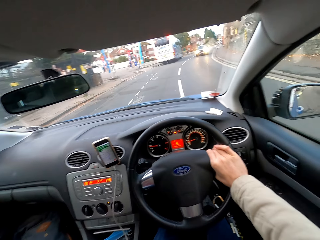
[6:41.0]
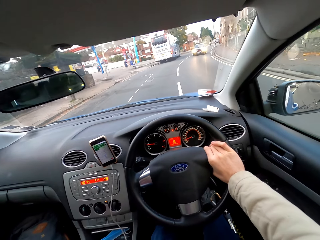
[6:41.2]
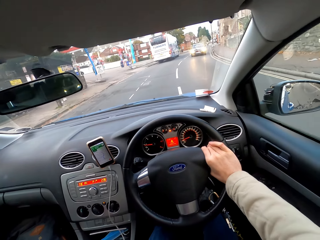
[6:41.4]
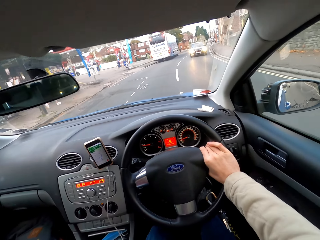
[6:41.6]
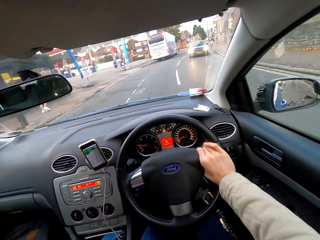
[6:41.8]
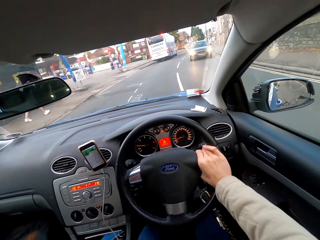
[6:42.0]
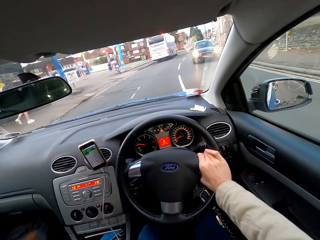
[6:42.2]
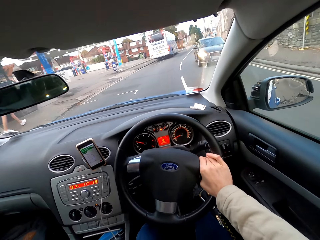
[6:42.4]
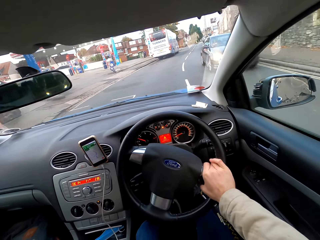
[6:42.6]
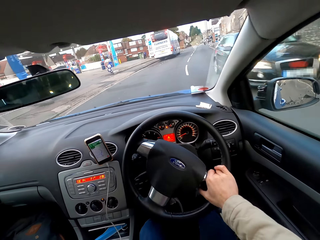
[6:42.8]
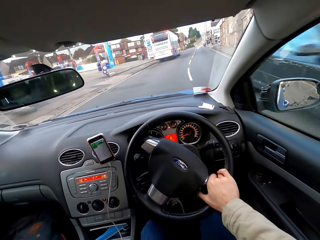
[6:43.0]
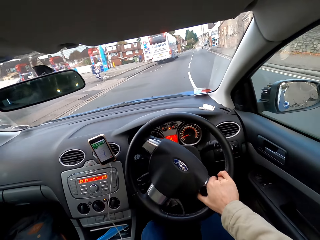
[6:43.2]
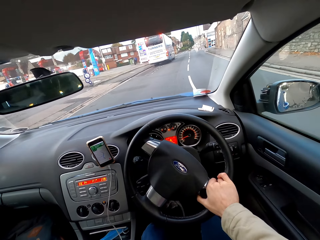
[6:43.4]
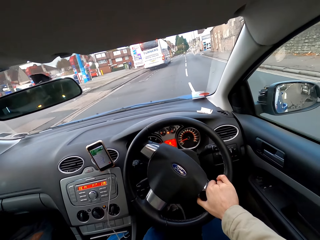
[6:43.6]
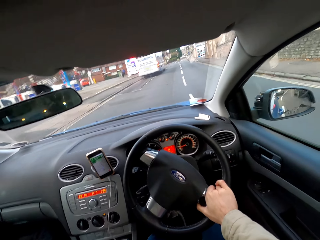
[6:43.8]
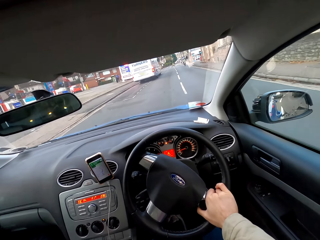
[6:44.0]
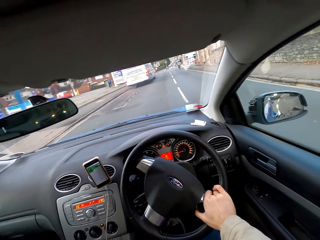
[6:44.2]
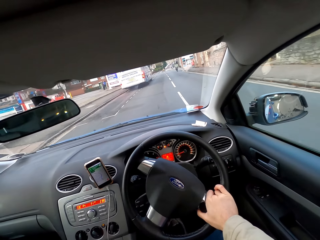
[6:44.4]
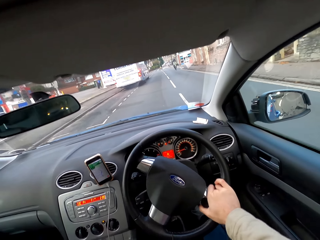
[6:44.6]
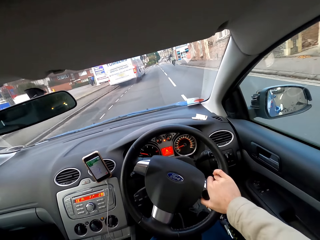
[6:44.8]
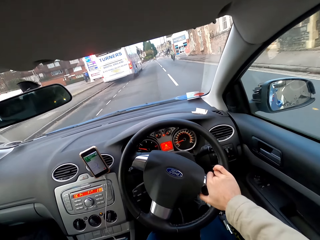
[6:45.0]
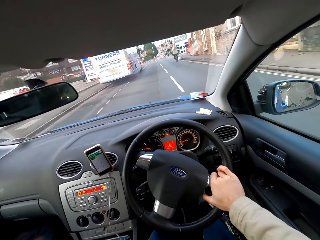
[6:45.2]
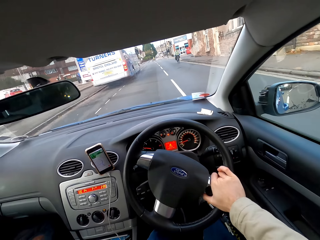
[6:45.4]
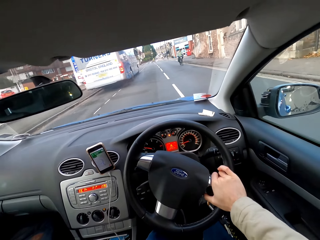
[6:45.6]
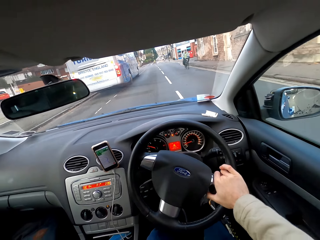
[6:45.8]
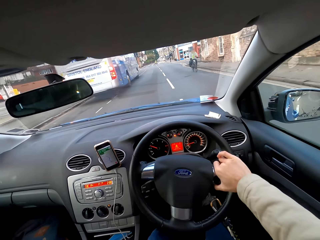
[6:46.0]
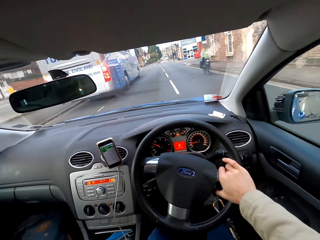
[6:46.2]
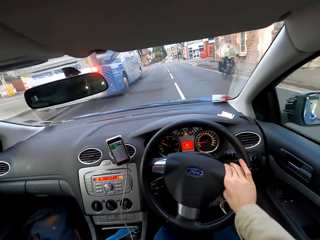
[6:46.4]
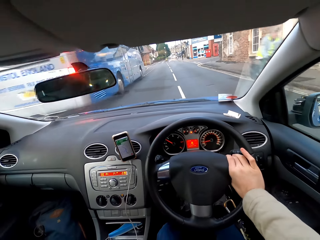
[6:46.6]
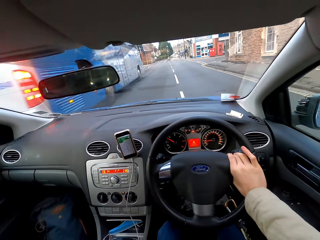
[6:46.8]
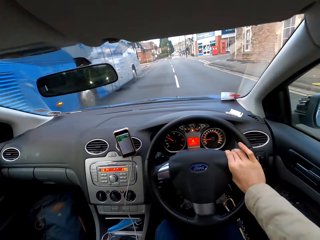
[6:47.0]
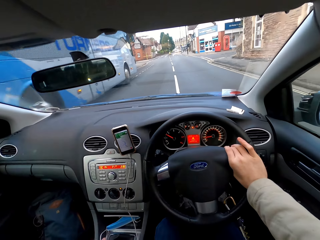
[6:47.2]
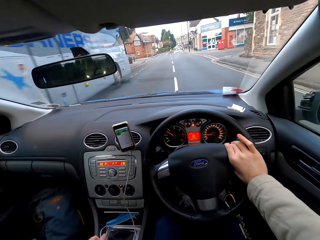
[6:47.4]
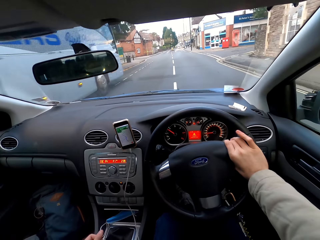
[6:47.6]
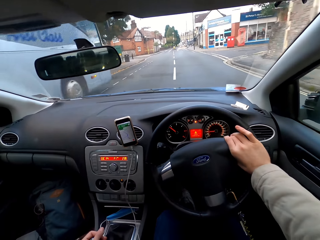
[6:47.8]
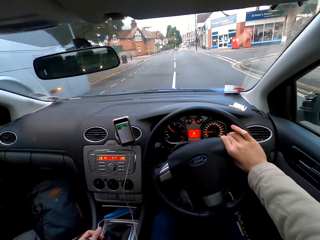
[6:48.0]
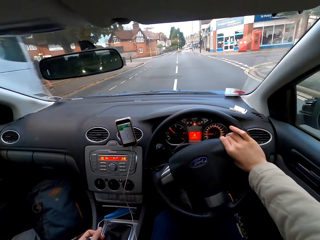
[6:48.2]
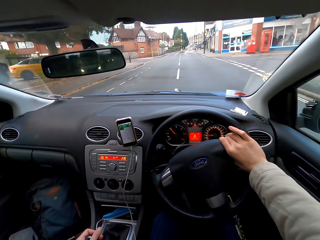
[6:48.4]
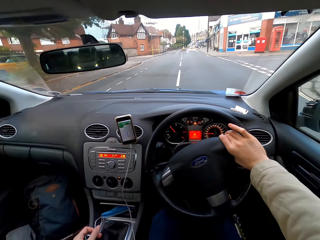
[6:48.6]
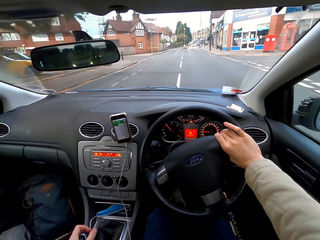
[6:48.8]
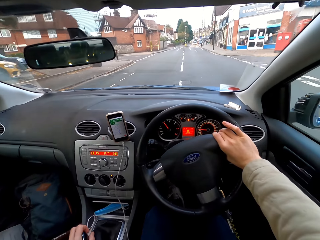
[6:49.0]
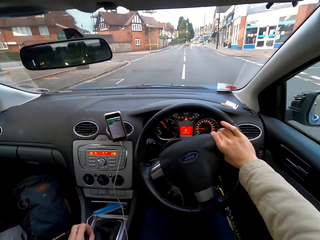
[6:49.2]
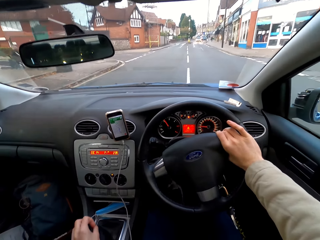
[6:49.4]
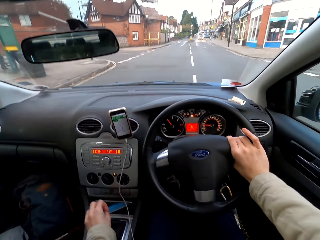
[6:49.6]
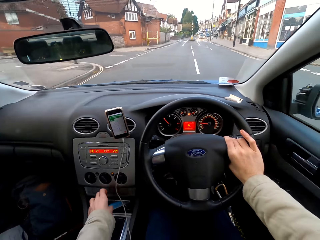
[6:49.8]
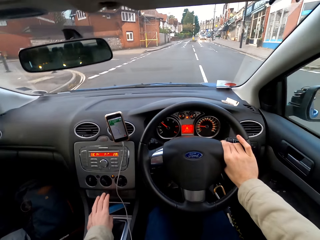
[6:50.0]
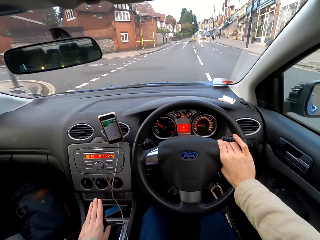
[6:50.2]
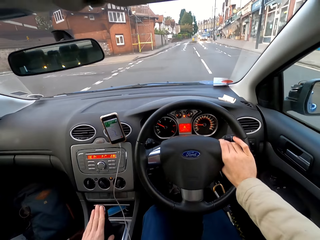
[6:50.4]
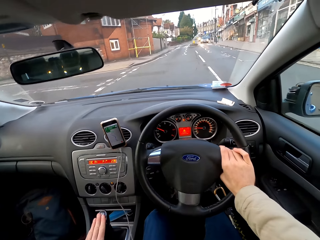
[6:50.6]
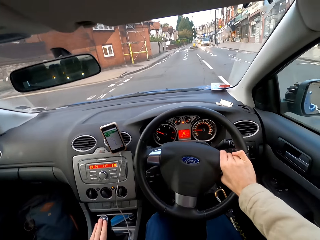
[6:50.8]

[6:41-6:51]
The camera wearer drives the car with his right hand past a car. A cyclist rides past the camera wearer.

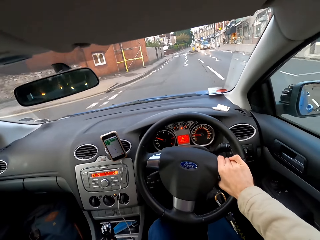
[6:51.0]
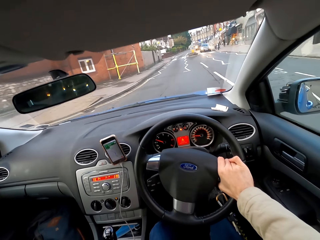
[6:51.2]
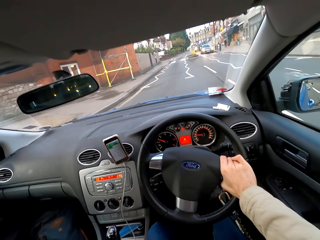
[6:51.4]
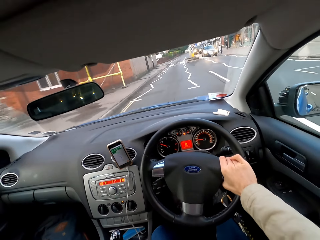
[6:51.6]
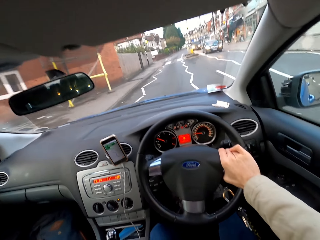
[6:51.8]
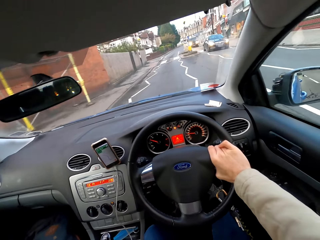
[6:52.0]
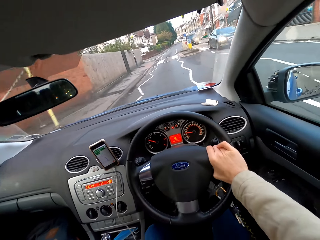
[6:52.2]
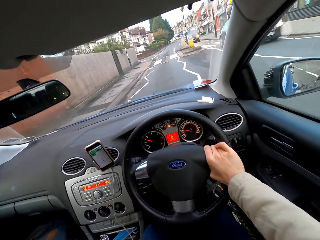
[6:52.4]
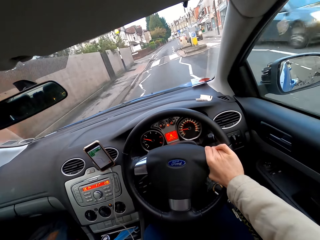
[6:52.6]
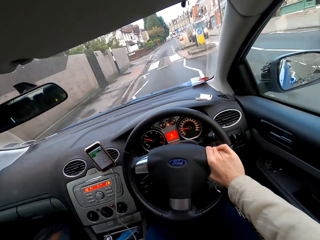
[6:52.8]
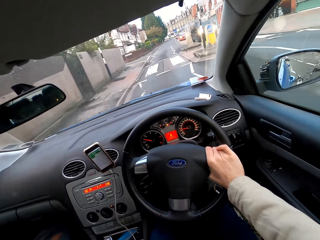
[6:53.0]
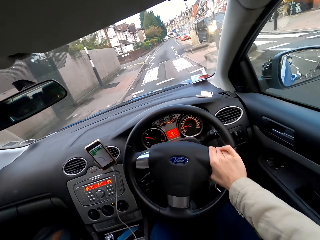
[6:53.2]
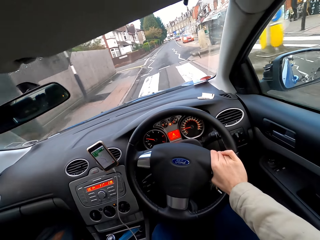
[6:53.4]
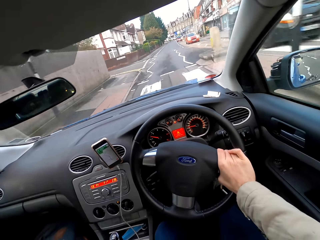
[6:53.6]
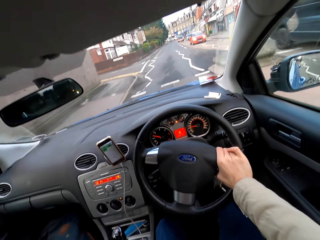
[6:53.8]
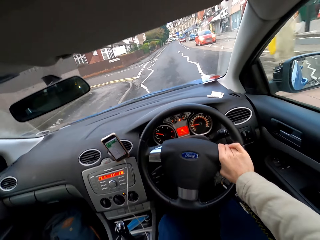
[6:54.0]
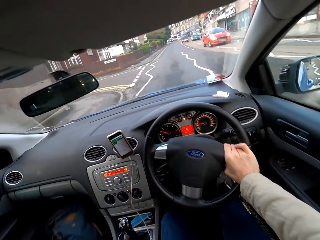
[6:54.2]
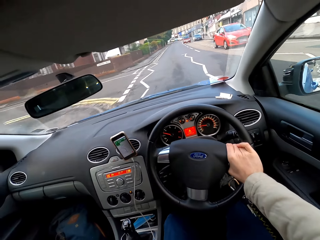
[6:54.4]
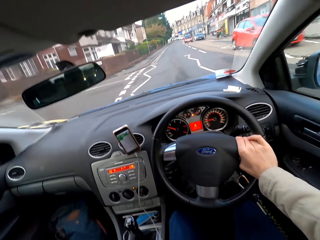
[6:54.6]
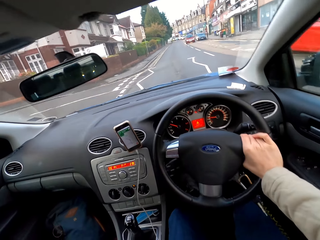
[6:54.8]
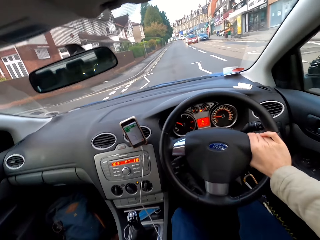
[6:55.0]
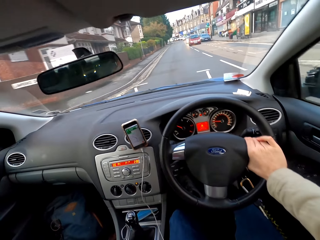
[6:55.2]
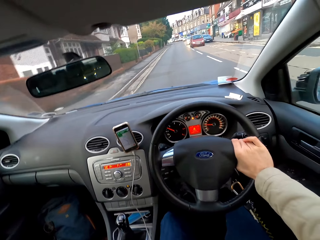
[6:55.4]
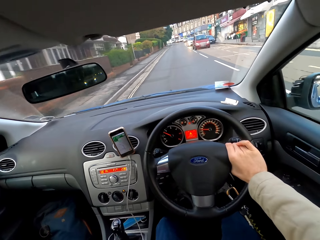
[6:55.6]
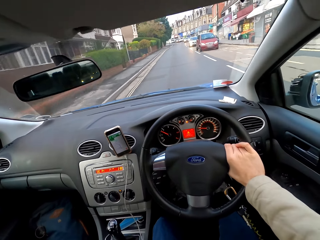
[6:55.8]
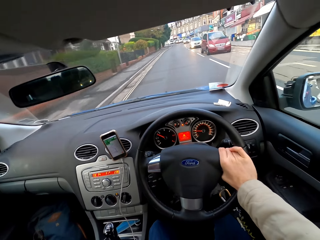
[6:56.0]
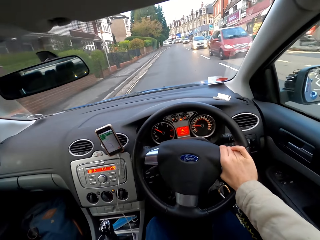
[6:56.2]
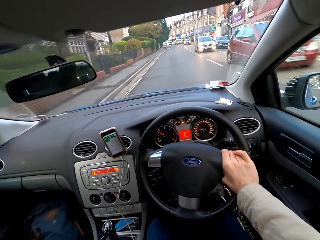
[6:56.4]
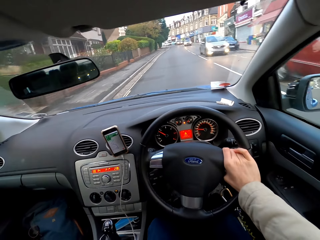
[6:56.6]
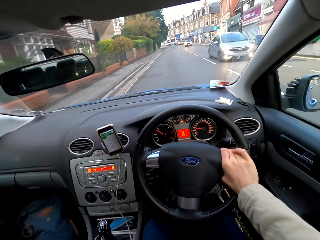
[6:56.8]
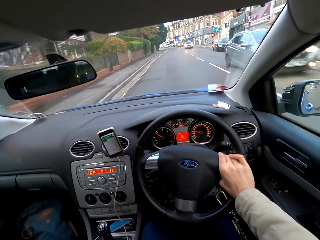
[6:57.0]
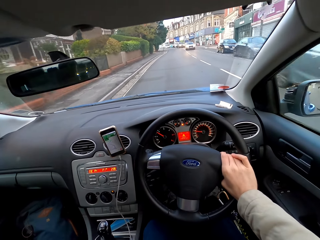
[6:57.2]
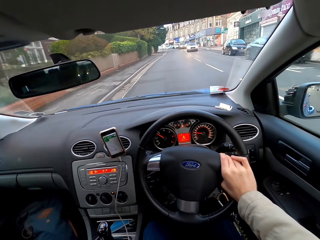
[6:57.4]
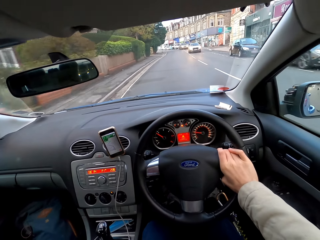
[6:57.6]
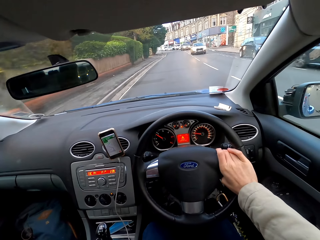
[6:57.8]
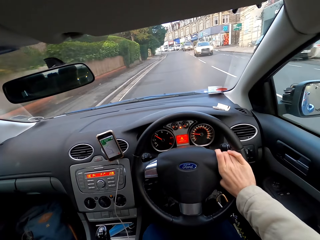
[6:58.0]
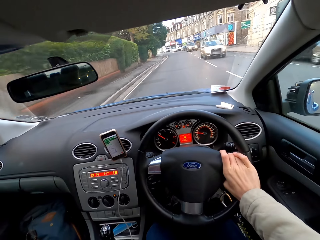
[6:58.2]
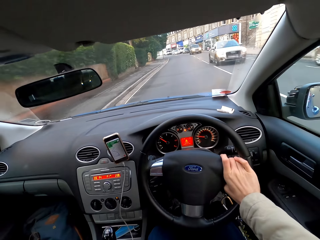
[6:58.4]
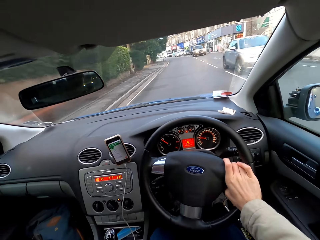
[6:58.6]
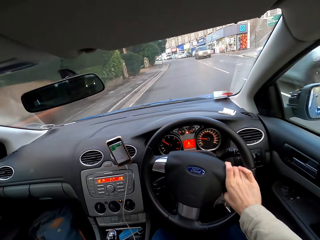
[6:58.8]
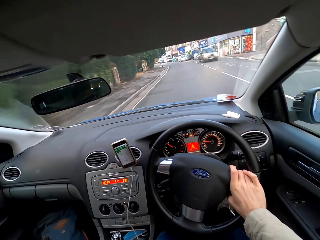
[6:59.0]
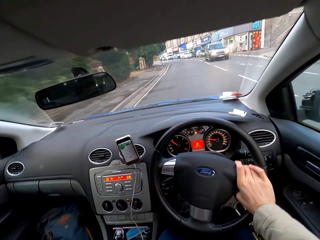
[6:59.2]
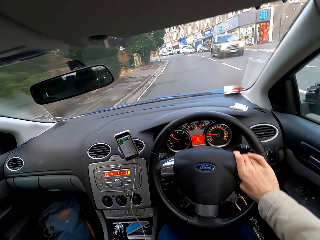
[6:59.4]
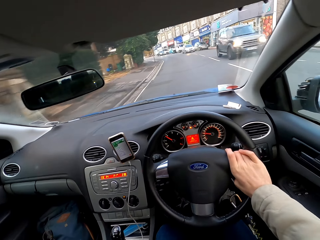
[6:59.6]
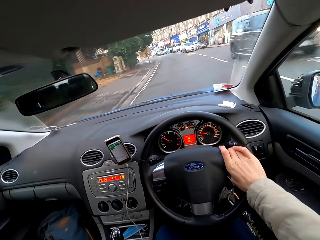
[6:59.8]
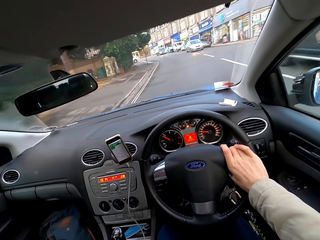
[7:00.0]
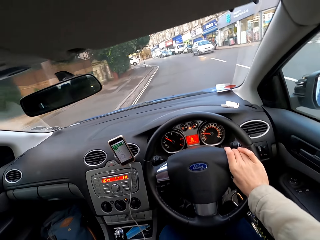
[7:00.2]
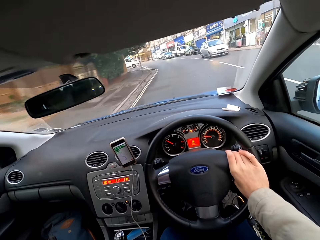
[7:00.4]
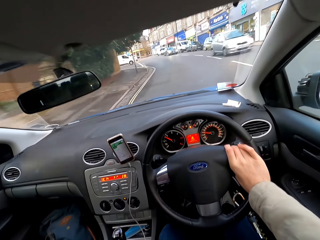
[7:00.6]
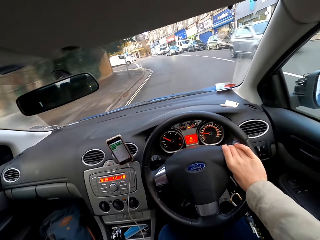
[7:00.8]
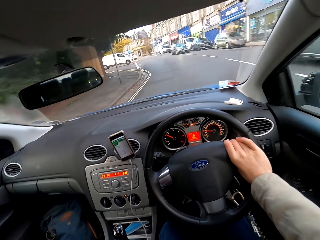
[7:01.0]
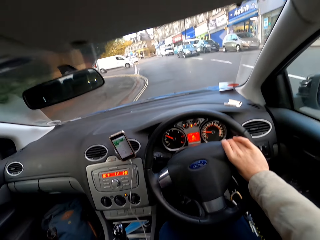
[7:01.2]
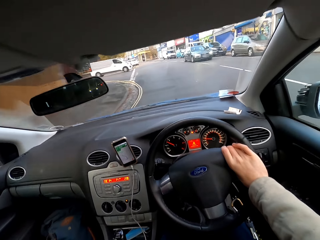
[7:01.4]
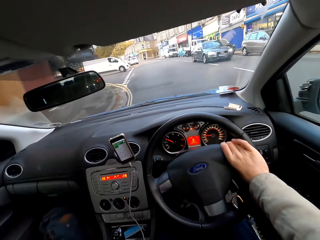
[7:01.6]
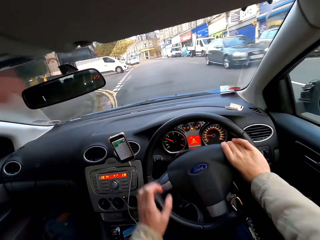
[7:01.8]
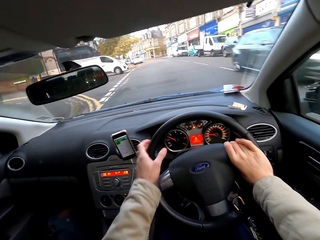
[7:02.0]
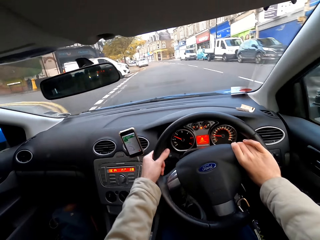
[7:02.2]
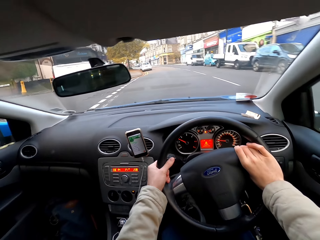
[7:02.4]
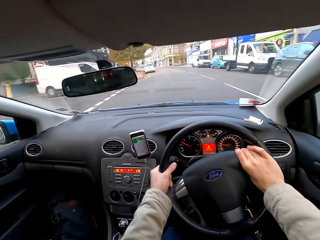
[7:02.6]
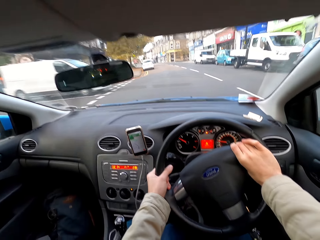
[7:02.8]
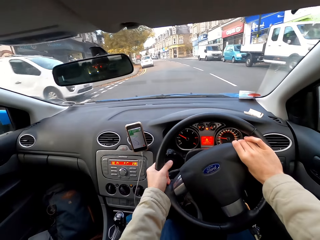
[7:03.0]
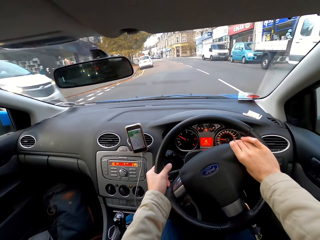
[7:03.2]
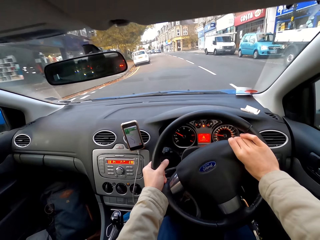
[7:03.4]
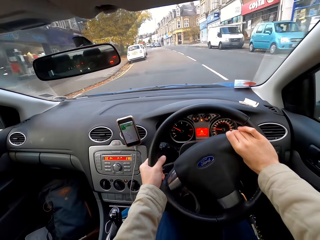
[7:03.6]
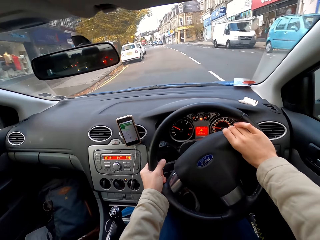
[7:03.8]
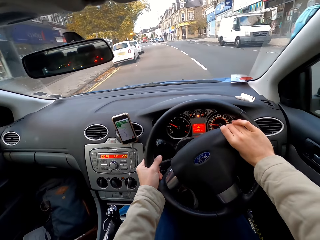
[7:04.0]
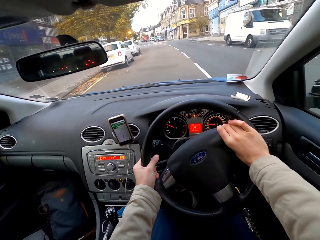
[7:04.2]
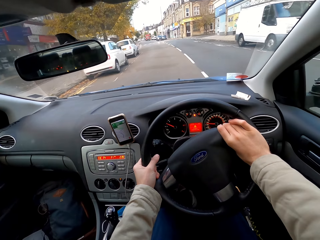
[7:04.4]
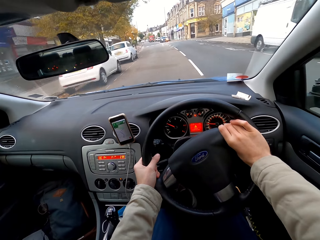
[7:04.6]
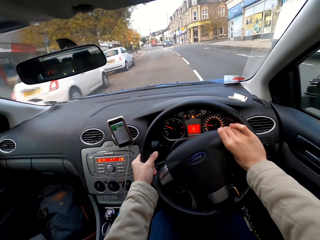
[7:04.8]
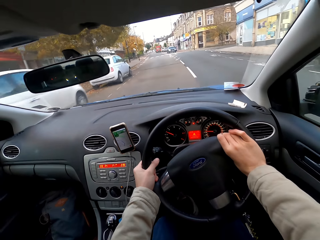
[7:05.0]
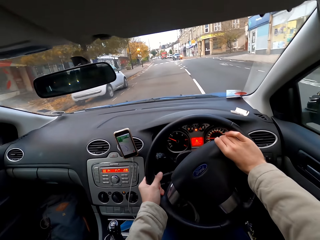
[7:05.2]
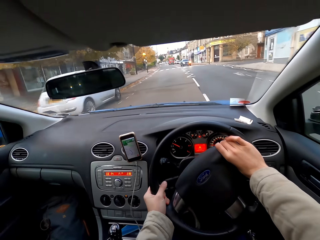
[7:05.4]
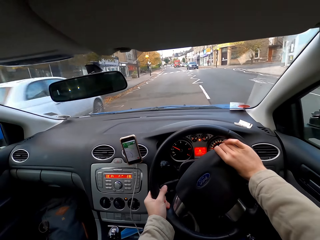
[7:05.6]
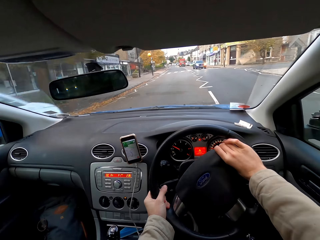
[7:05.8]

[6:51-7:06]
The camera wearer drives the car on the road with his right hand past several vehicles. He holds the car steering with his left hand. He drives the car on the road with both hands.
